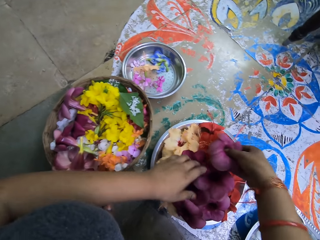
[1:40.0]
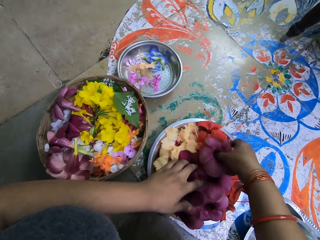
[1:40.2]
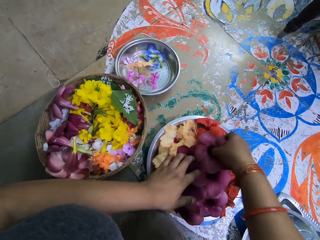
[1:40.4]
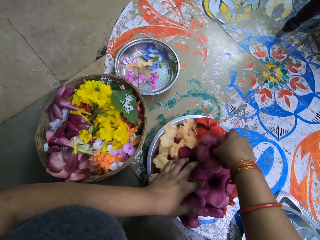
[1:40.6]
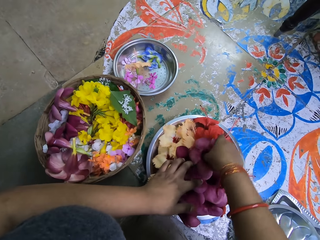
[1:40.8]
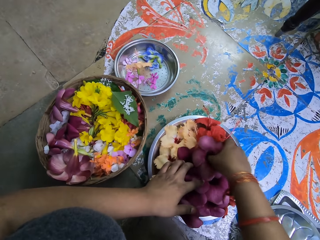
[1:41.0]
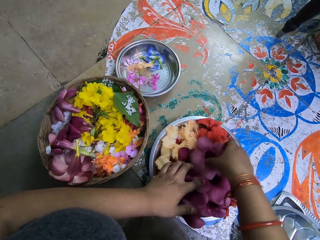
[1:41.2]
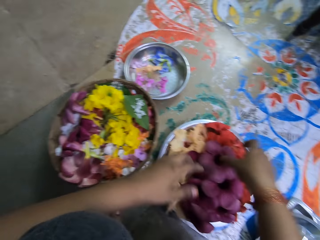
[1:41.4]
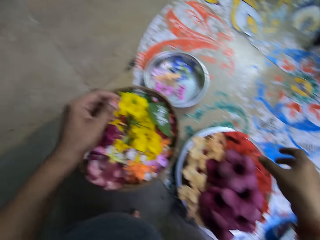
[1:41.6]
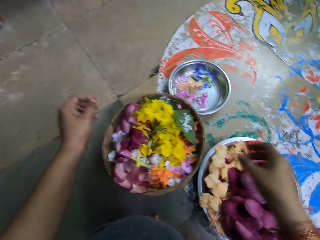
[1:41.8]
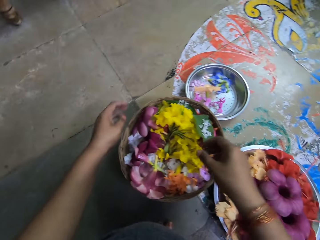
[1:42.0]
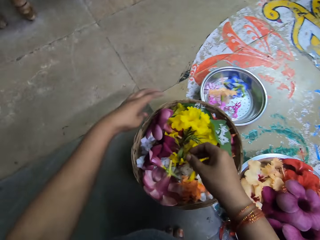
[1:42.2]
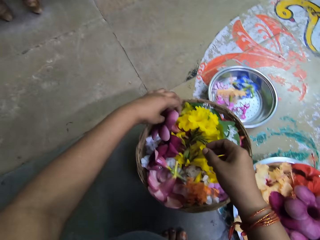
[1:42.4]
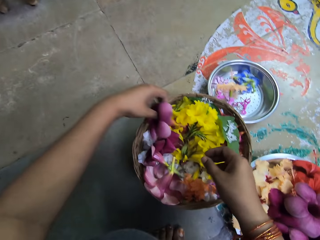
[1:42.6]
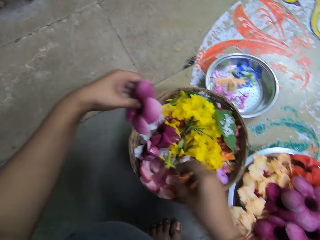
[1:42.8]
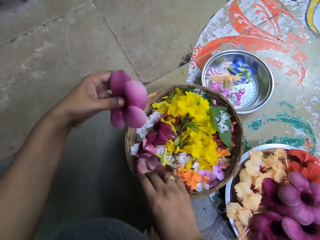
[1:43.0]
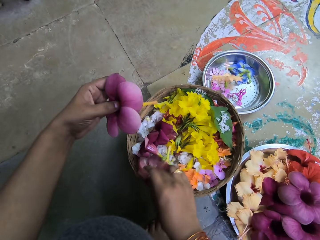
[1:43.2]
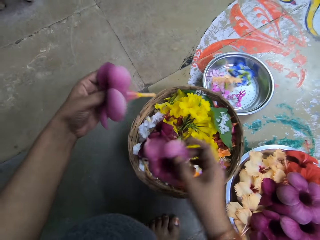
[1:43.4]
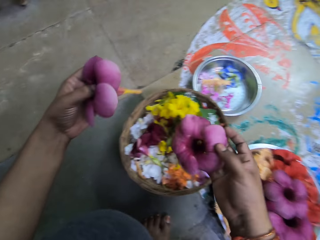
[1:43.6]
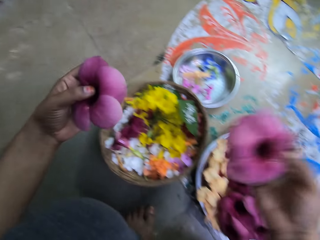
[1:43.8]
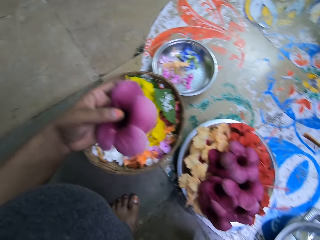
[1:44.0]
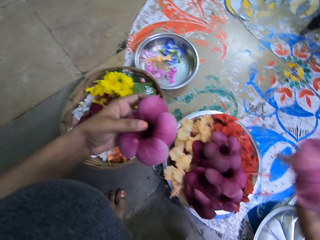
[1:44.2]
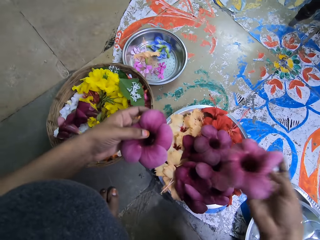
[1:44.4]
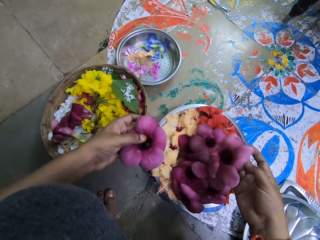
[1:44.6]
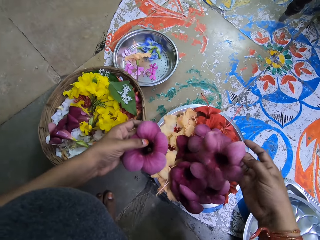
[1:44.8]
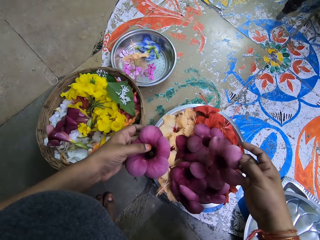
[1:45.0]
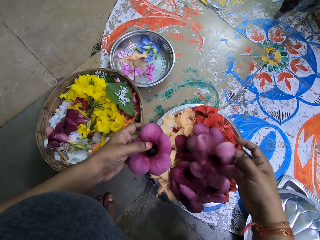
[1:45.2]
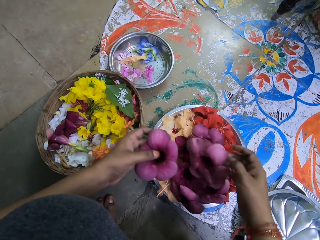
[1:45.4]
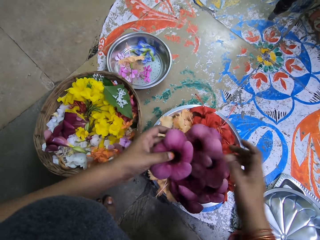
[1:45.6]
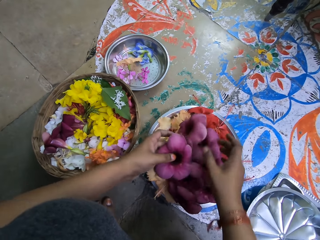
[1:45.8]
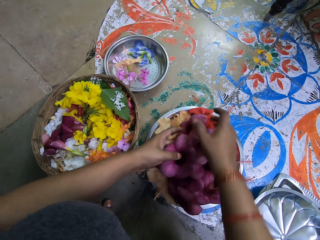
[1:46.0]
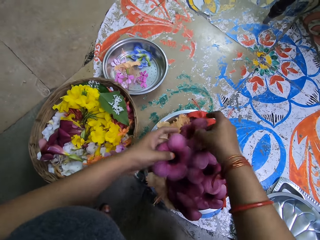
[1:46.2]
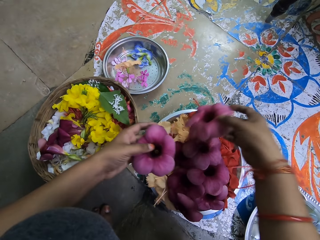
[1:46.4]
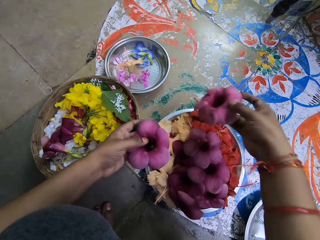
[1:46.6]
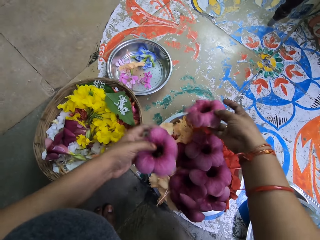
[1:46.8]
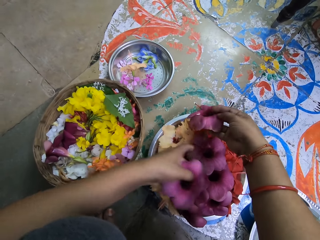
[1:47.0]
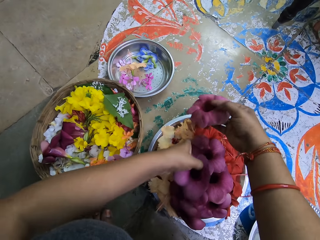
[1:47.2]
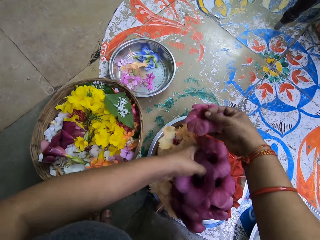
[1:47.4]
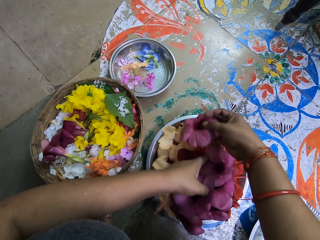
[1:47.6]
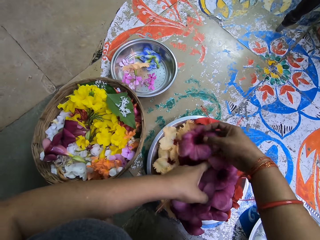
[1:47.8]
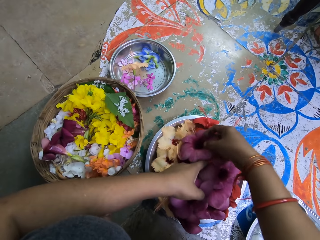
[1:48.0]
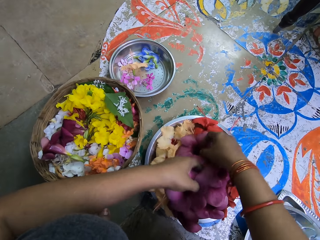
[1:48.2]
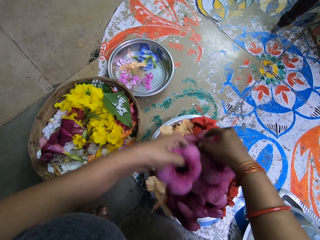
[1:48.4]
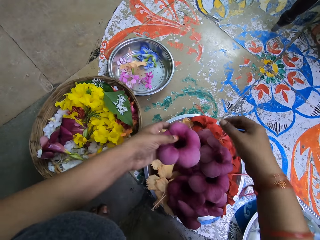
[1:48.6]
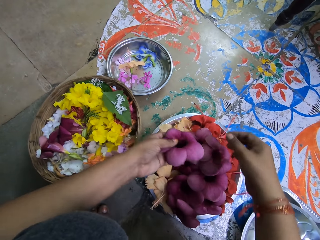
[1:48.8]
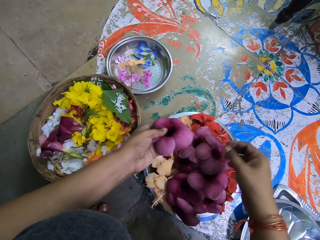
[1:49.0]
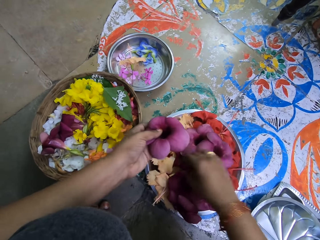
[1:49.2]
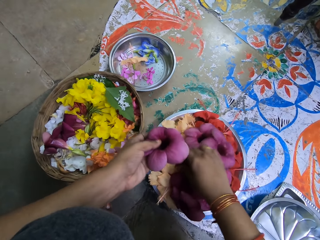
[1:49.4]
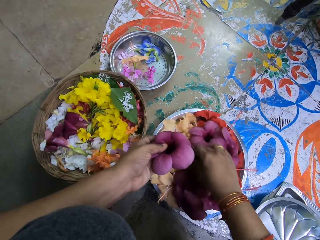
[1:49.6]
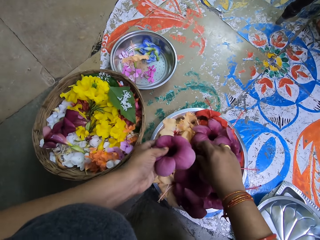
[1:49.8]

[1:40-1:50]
The camera wearer drops the purple petunia on the tray with her right hand. She takes a purple petunia from the basket with her left hand. She takes a purple petunia from the basket to the tray on the floor with her right hand. She drops the purple petunia in the tray on the floor with her left hand. She puts the flower on the tray.

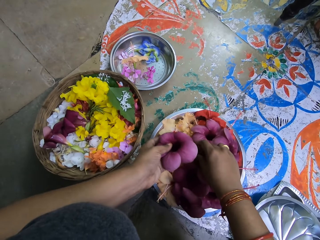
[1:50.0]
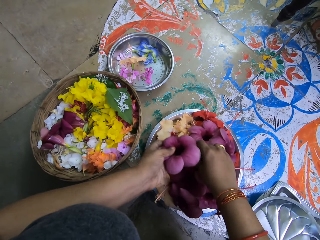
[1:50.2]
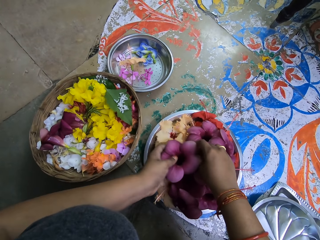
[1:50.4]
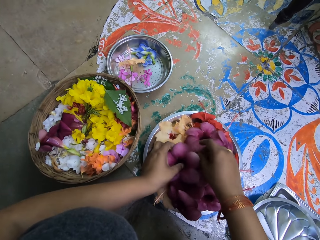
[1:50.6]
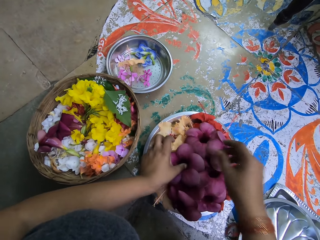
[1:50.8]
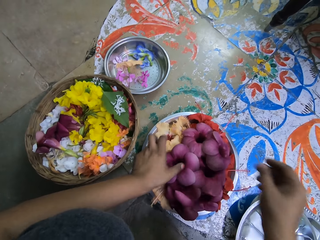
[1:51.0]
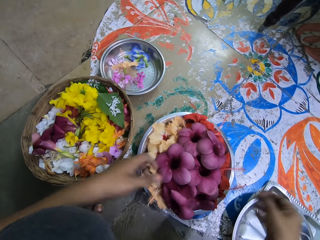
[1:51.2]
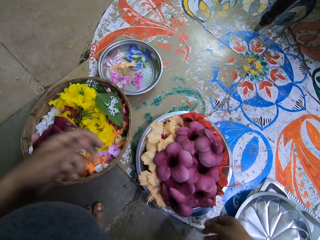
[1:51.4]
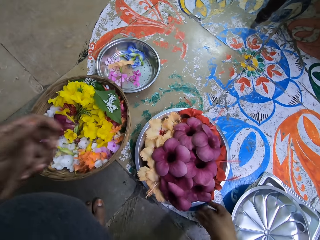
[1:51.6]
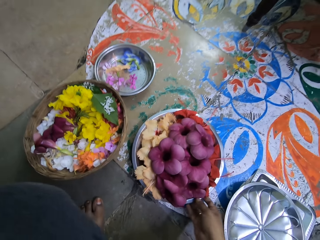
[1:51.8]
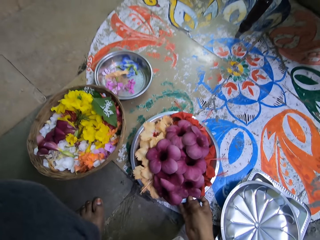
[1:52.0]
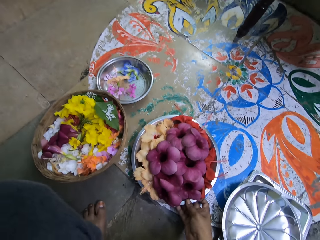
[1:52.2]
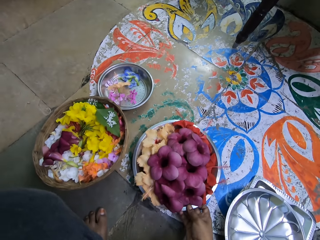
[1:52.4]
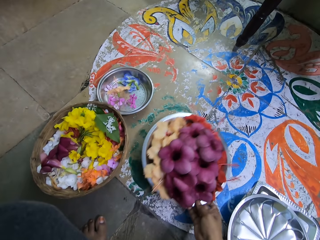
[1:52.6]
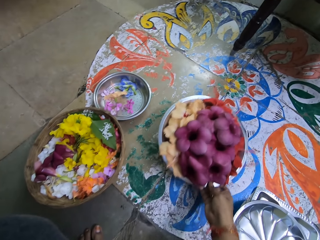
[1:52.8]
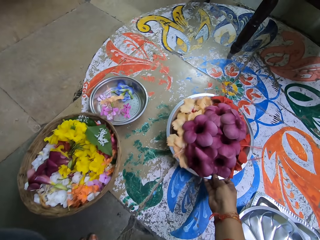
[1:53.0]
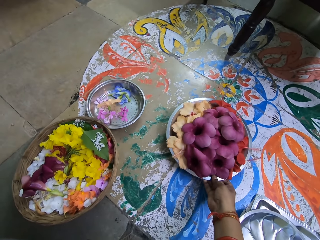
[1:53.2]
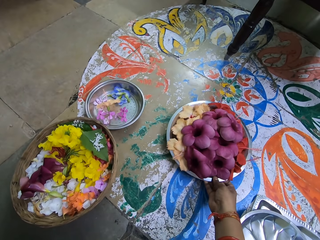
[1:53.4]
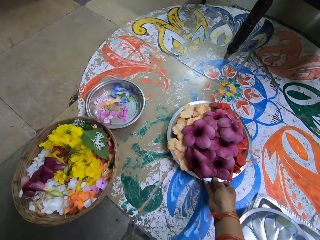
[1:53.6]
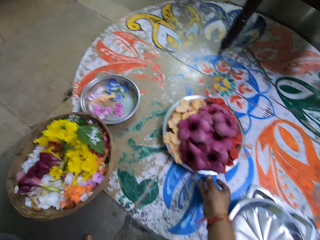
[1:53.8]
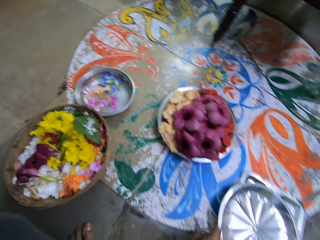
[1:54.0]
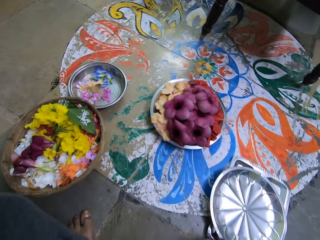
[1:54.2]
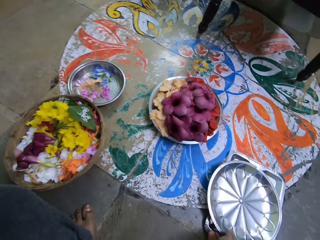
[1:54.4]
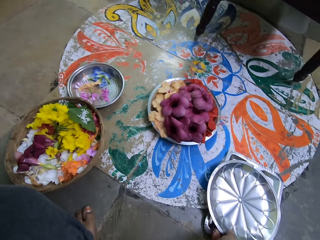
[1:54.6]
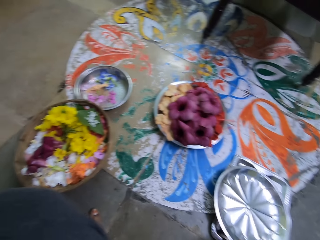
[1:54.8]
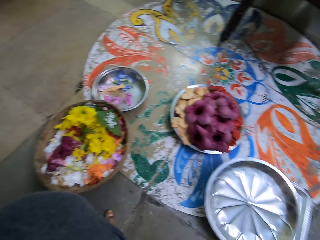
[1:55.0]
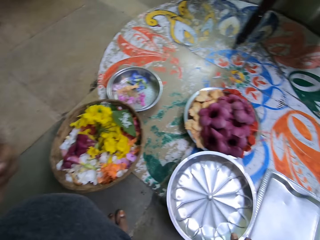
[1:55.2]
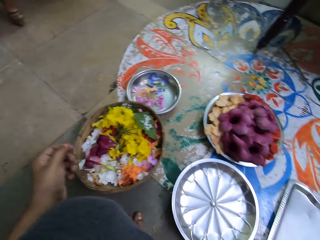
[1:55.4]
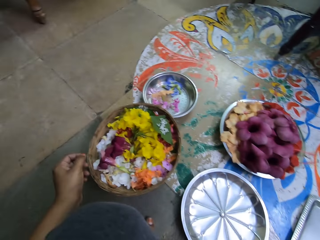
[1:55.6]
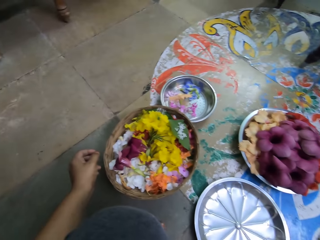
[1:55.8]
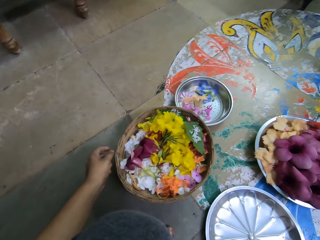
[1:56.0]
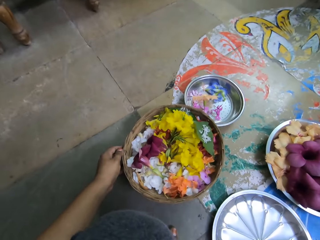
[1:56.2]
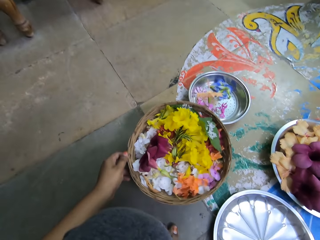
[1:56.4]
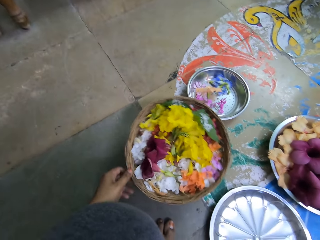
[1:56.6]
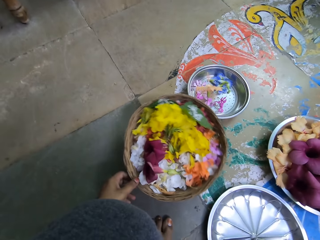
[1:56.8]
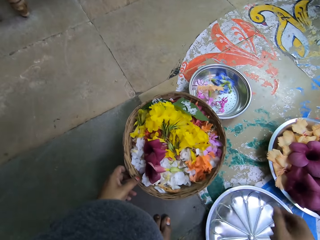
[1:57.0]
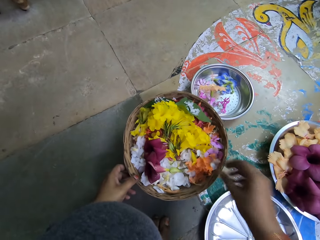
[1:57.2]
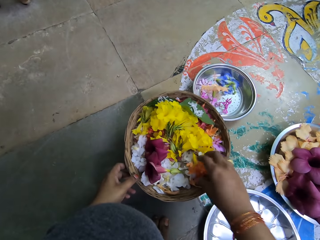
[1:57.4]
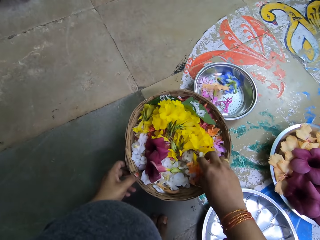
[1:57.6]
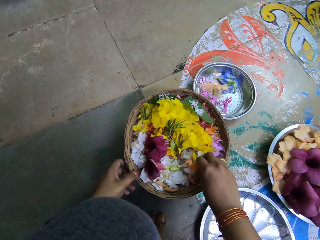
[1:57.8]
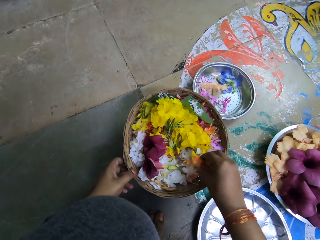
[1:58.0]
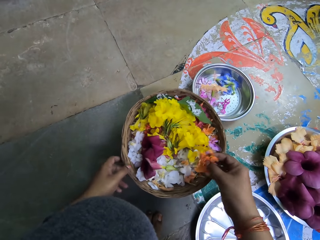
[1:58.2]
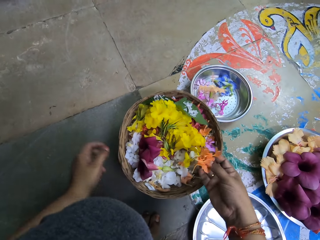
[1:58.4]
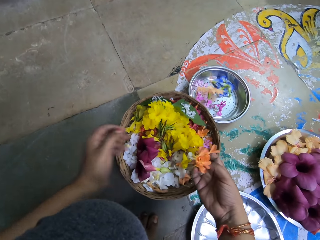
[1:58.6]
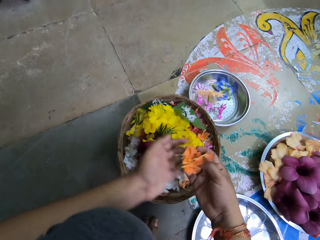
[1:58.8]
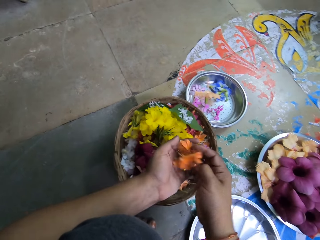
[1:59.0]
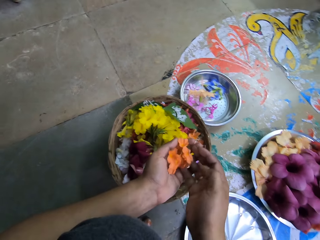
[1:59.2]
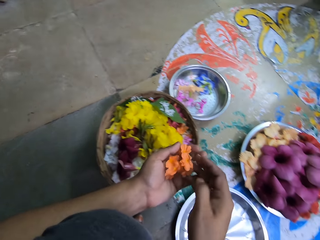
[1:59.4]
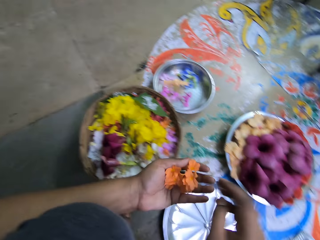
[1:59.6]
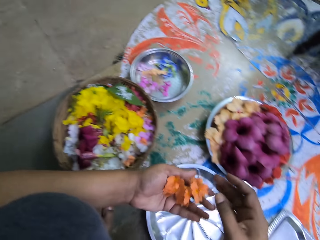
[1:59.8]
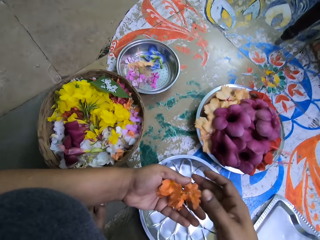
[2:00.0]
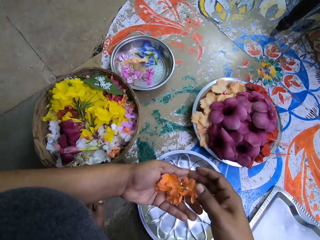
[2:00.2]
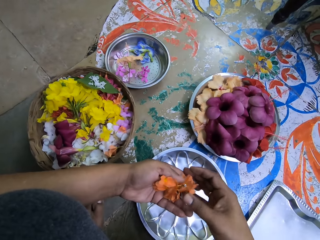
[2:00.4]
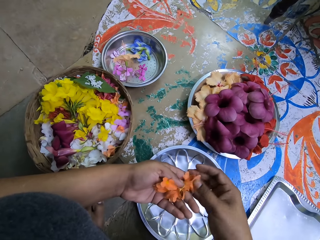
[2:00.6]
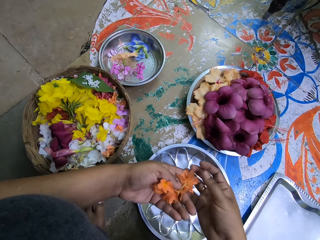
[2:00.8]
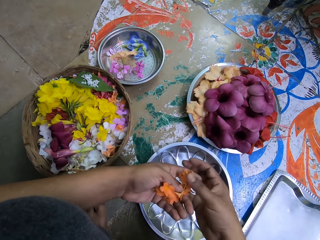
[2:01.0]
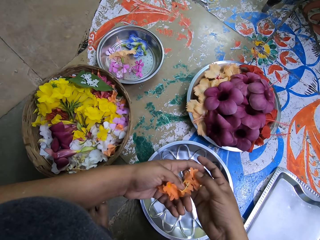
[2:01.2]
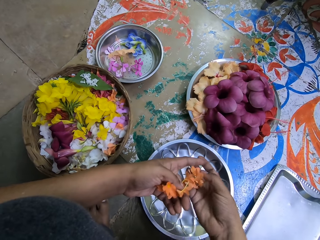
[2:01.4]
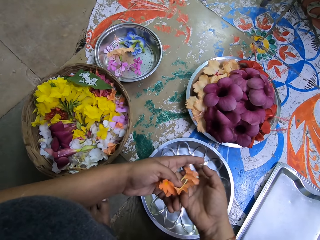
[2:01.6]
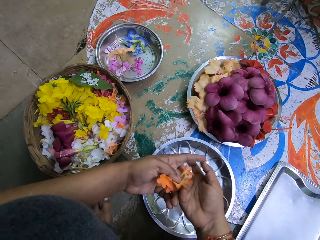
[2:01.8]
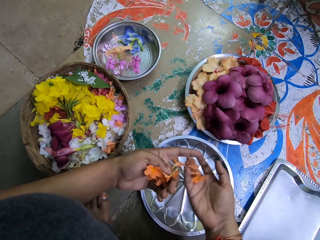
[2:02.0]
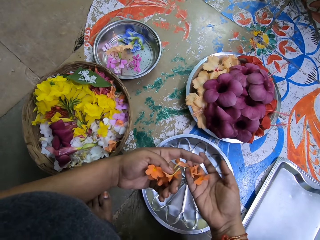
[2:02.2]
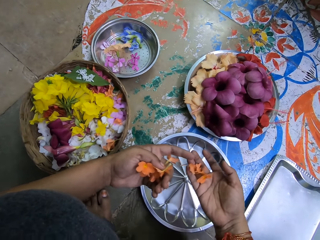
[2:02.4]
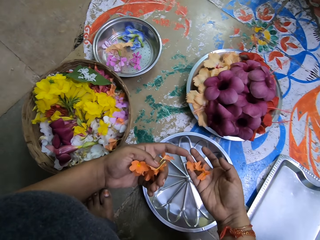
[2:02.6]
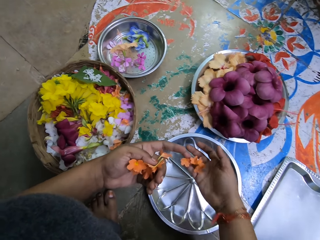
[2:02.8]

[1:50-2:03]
The camera wearer puts the flower on the tray. She grabs the tray. She moves the tray on the floor with her right hand. She puts the tray down. She takes a tray from a rectangular tray on the floor with her right hand. She puts the tray down. She grabs the basket. She takes some day lilies from the basket with her right hand. She puts the day lilies in her left hand with her right hand. She takes some day lilies from her left hand to the tray with her right hand.
